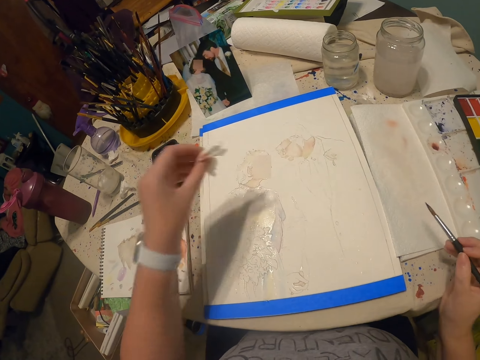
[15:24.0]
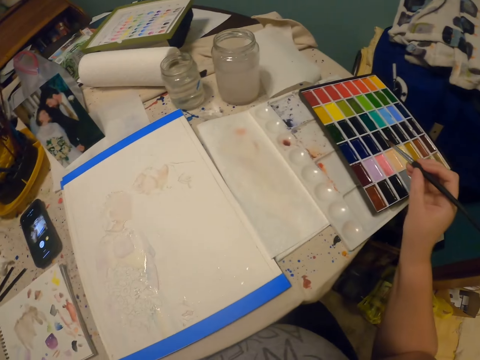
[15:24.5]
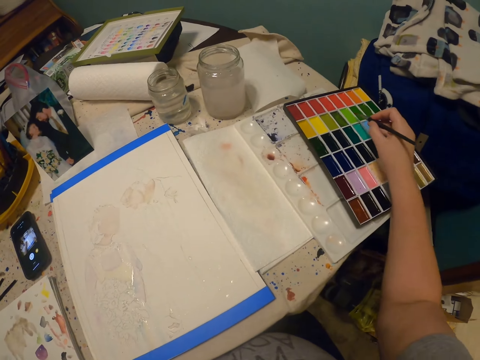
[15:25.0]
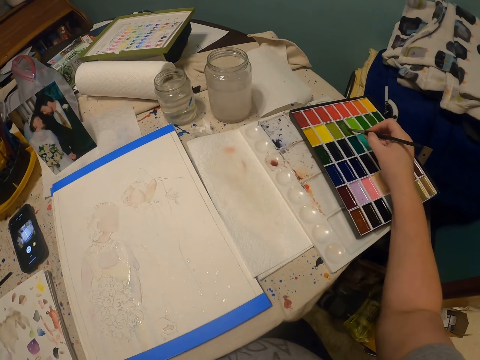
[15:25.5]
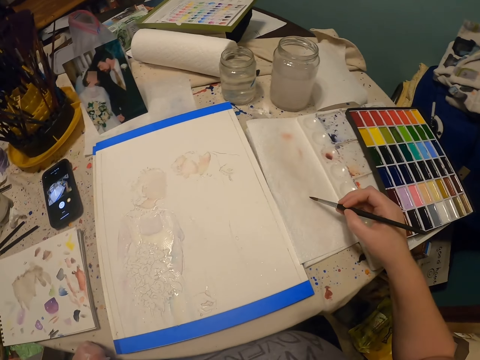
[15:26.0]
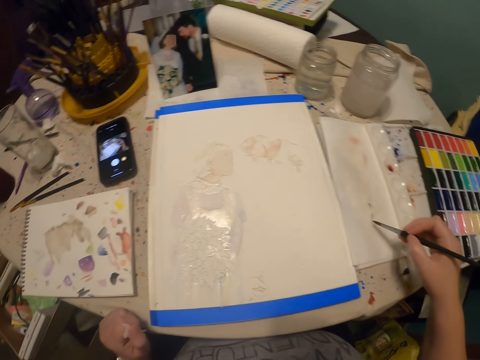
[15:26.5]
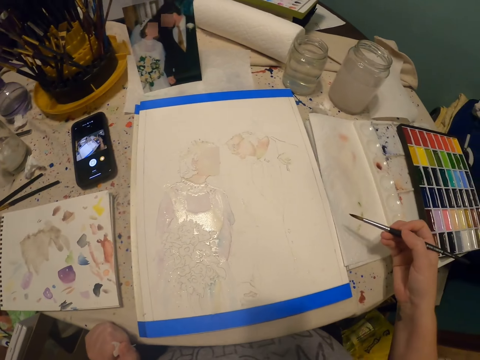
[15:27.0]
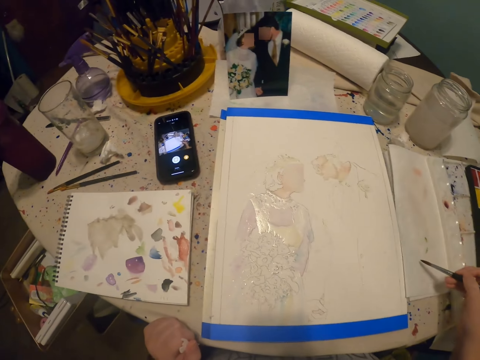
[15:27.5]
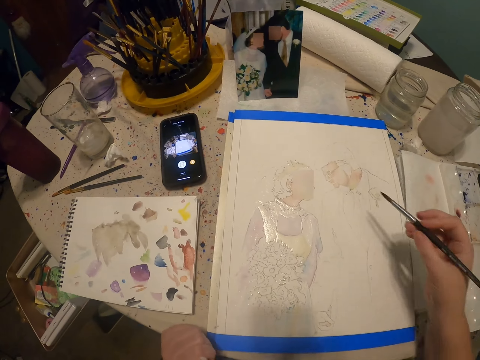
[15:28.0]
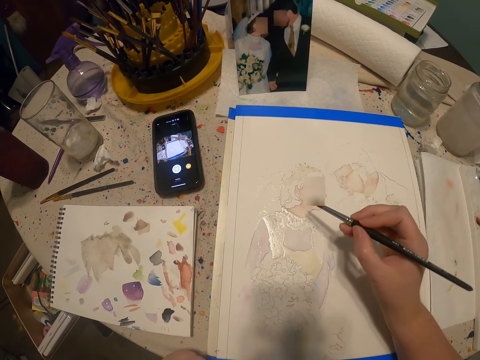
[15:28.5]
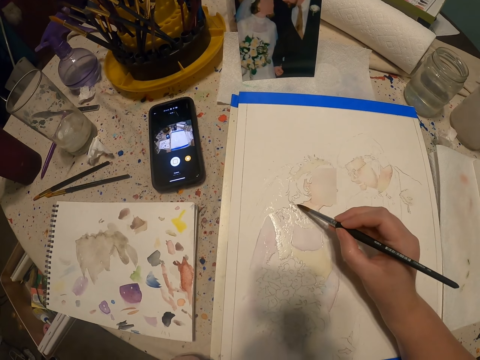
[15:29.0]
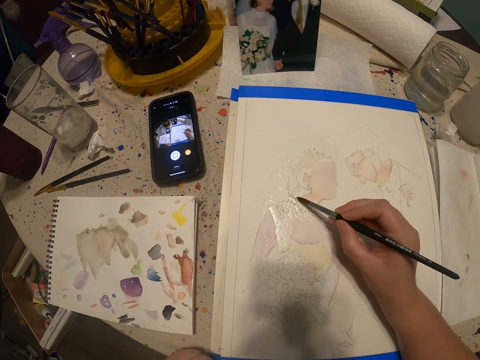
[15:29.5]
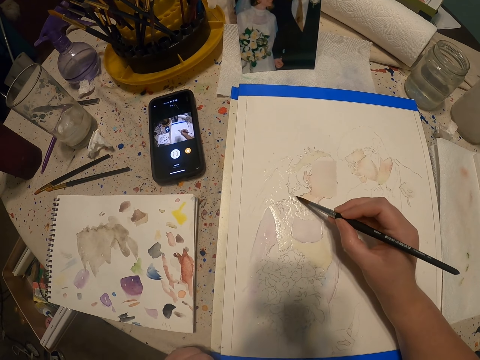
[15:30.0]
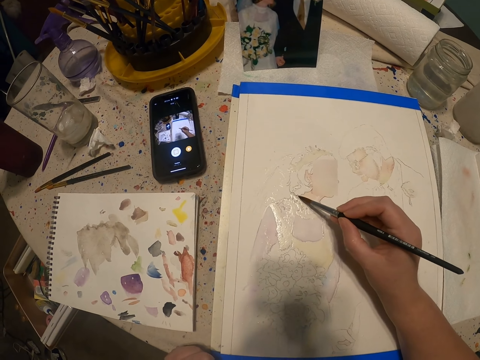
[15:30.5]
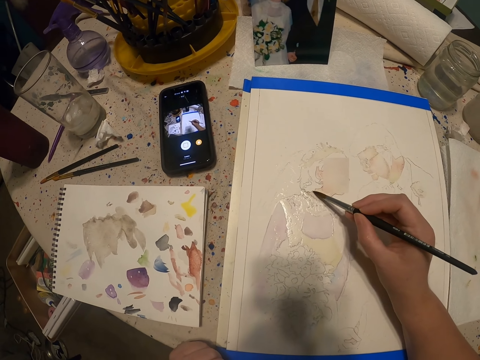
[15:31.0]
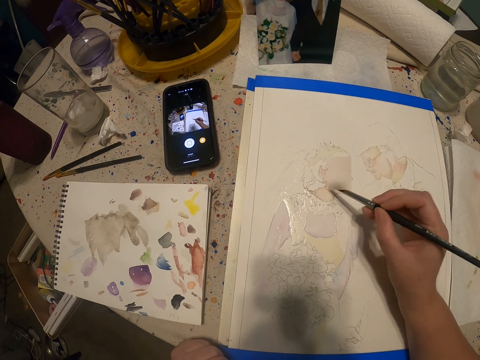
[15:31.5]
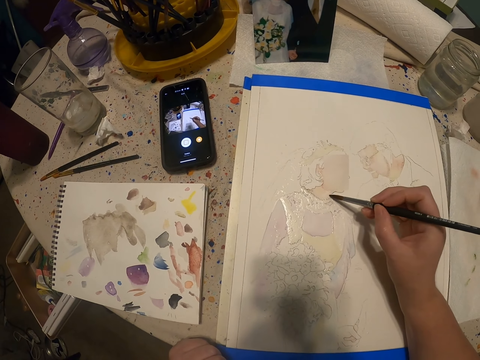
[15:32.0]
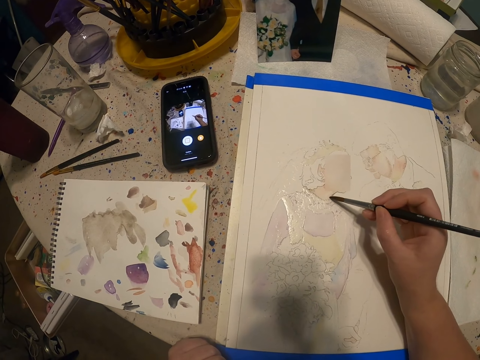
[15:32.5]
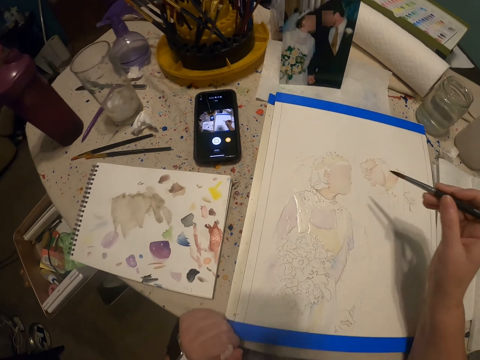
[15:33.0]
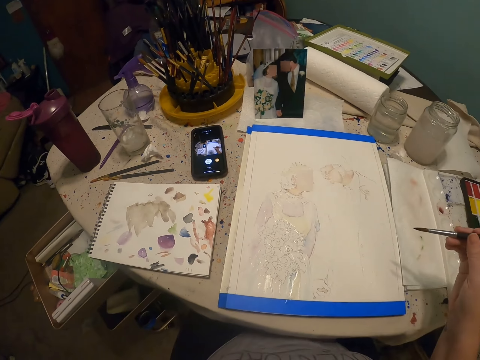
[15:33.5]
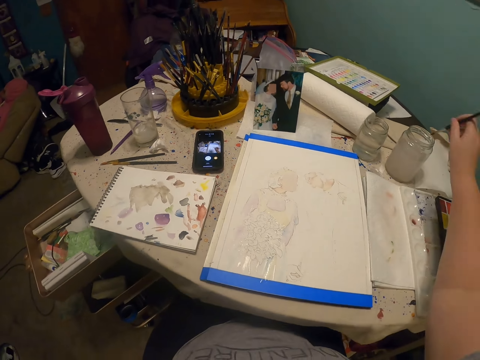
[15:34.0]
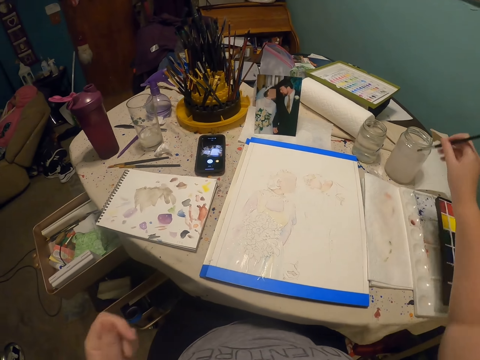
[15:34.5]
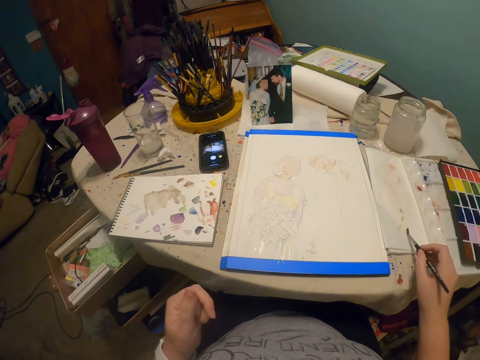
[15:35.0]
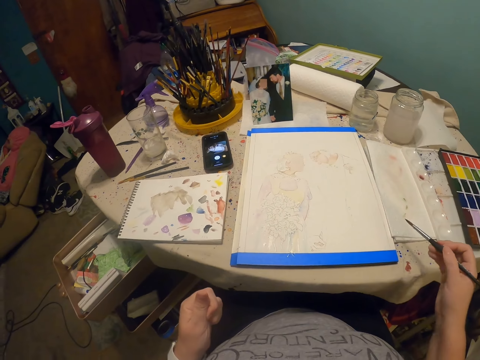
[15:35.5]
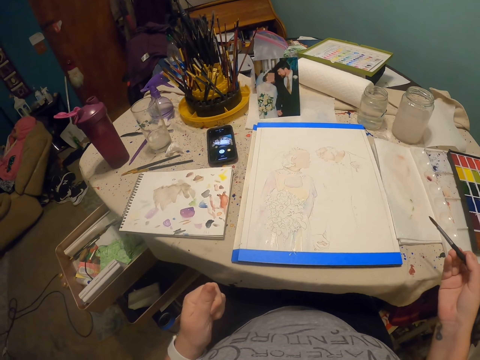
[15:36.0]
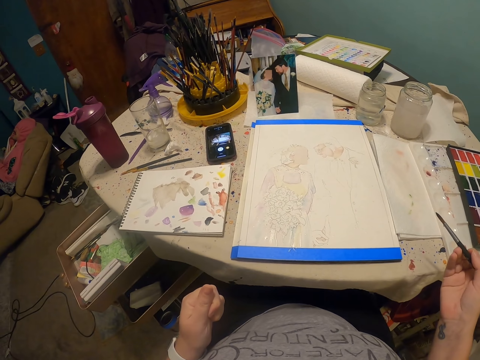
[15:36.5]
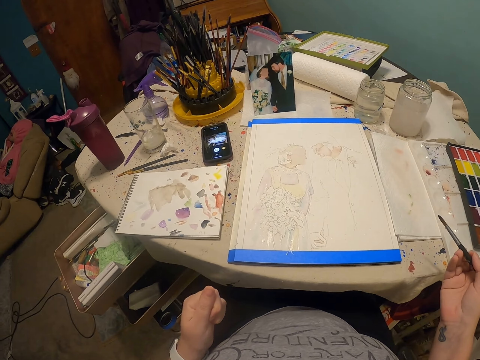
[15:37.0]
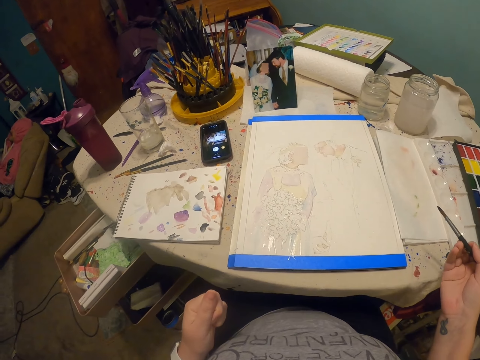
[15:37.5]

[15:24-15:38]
The camera wearer rubs the paint brush on the paint. They rub the paint brush on the paper. They paint the drawing with the paint brush. They dip the paint brush in water. They rub the paint brush on the paper. They look around, and stare at the drawing.

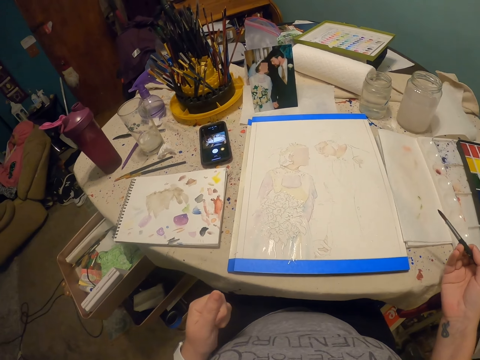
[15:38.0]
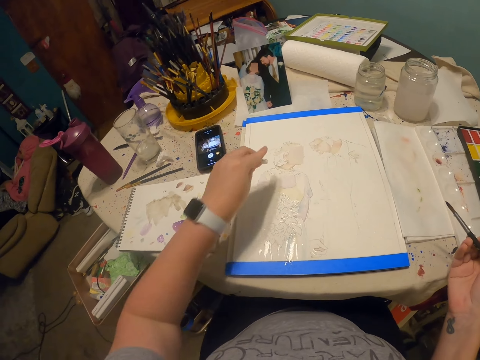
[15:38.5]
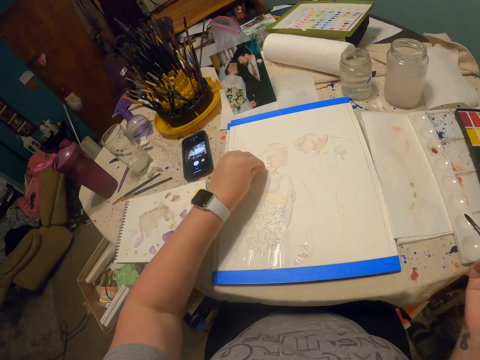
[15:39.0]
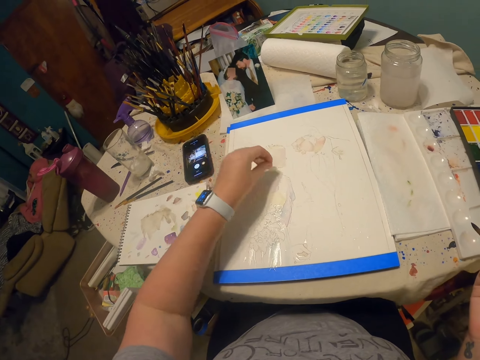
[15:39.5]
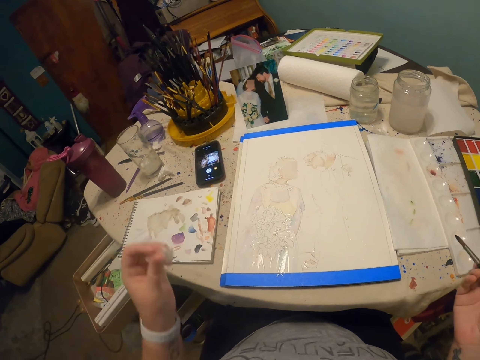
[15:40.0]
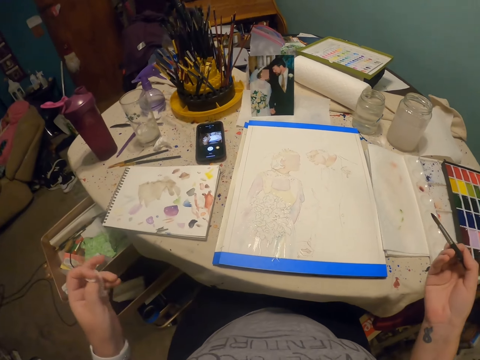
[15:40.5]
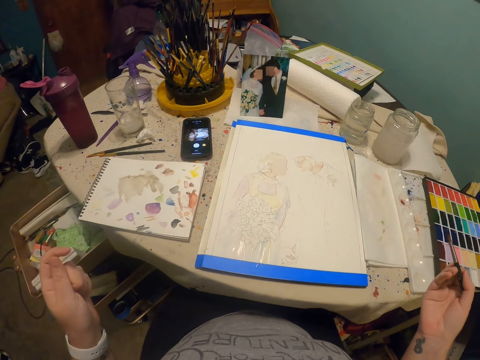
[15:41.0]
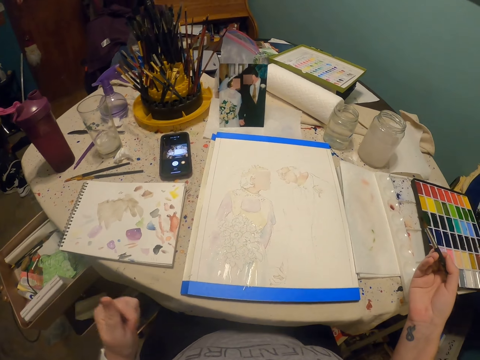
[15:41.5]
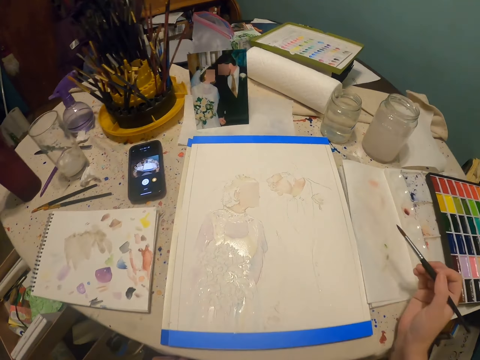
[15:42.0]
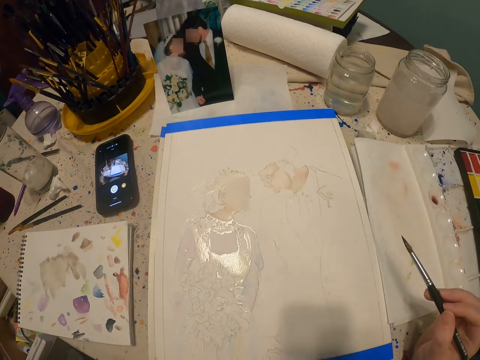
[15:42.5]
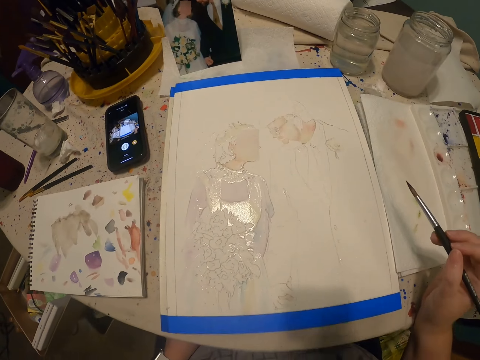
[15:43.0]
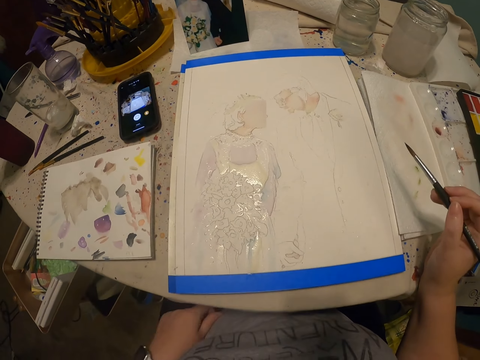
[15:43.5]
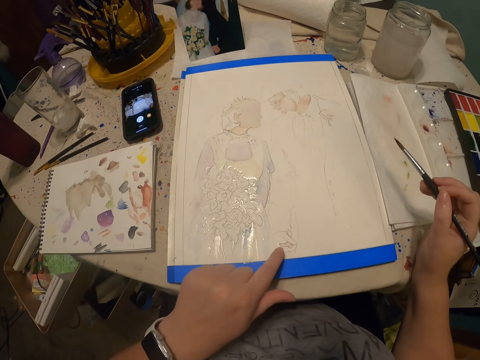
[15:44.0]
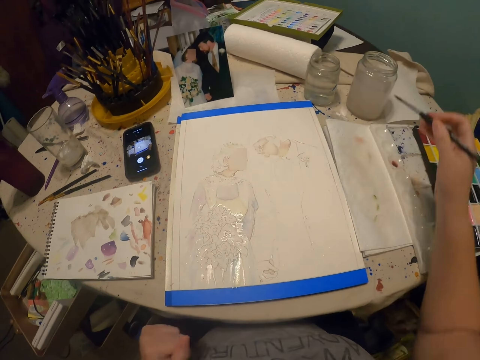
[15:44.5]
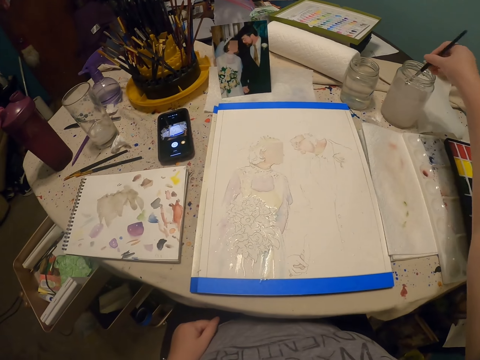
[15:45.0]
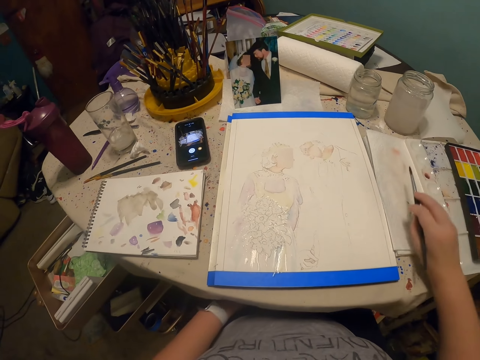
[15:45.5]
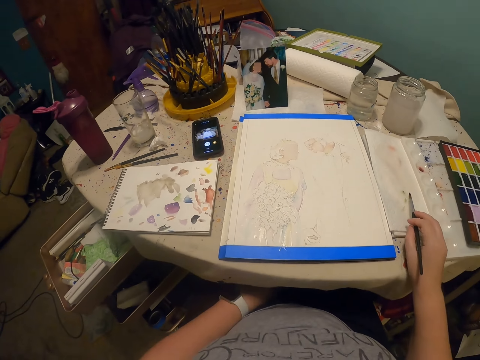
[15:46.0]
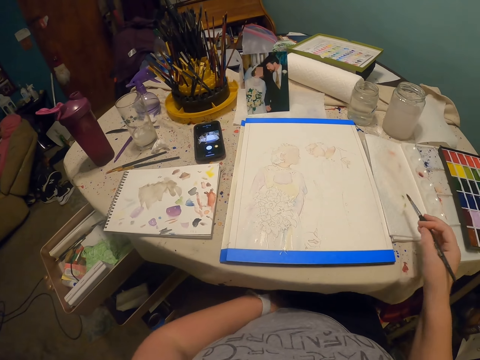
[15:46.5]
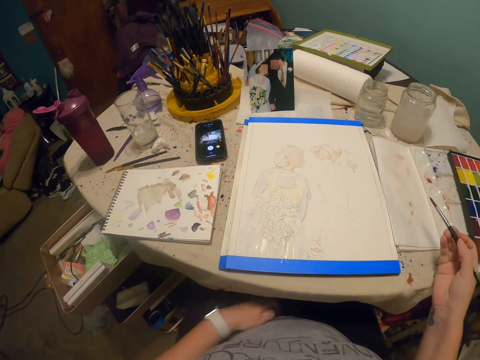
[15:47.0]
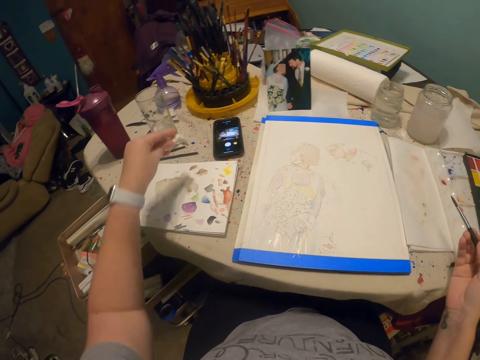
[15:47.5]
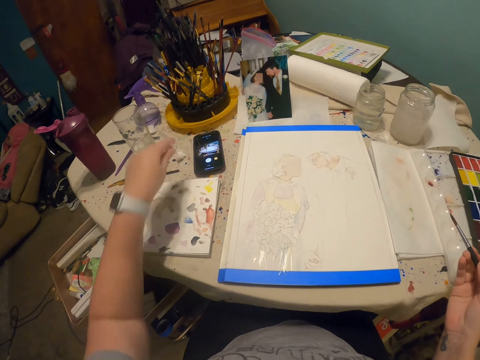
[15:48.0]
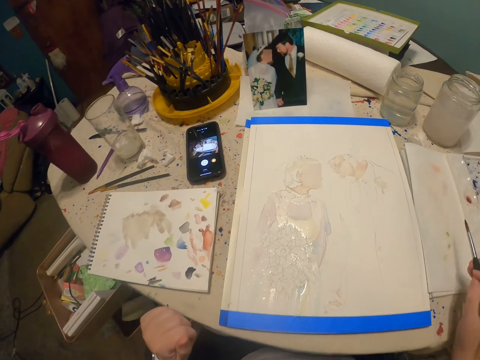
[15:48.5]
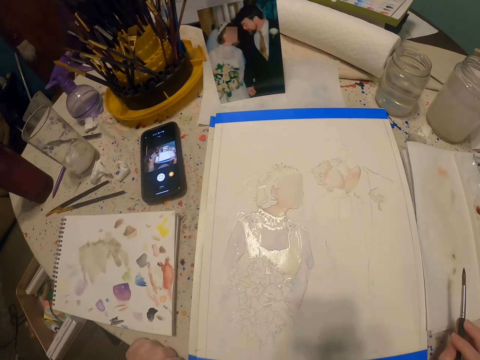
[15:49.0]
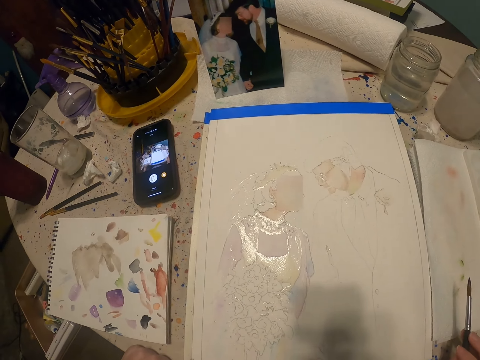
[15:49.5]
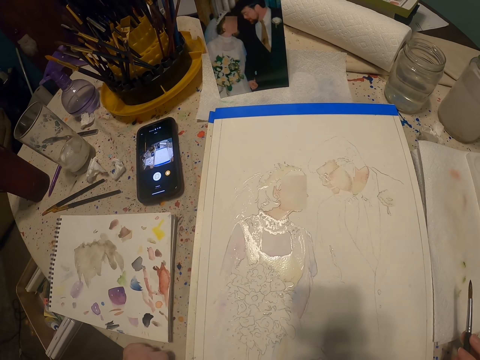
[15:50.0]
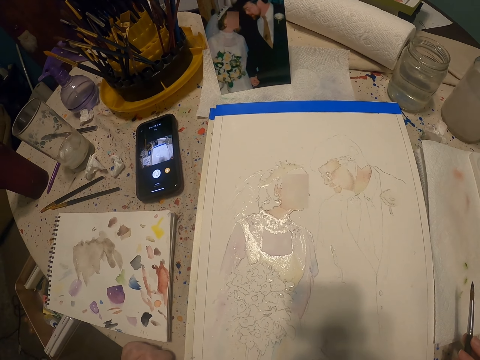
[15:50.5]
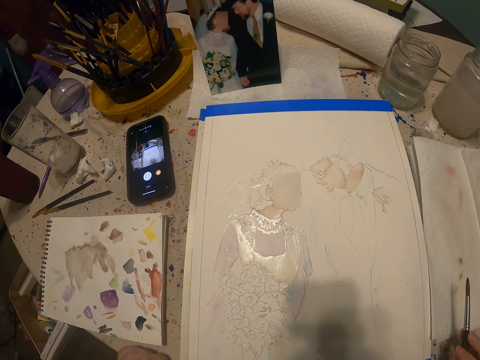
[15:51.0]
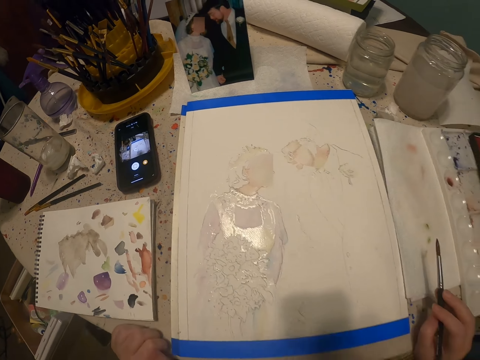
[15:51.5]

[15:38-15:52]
The camera wearer wipes the paint on the drawing with the tissue. They look around, and look at the drawing. They dip the paint brush in water. They look around. They dab the brush on the paper towel. They look at the drawing. They drop the piece of paper towel on the table. They stare at the drawing.
